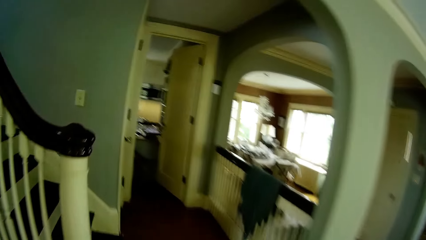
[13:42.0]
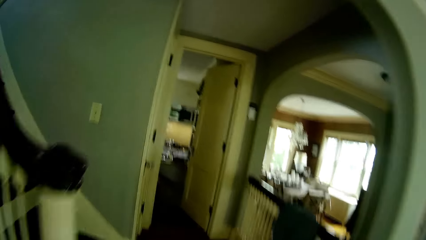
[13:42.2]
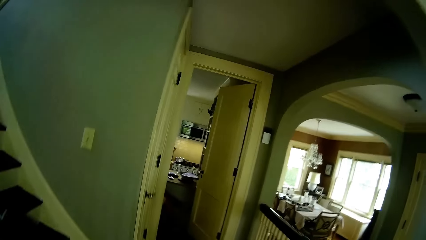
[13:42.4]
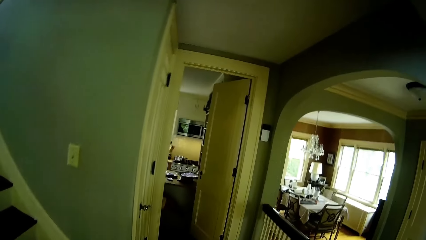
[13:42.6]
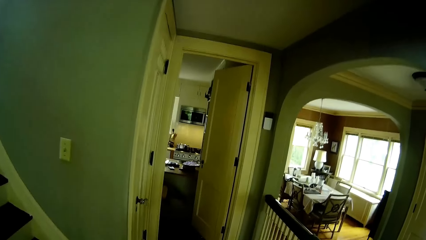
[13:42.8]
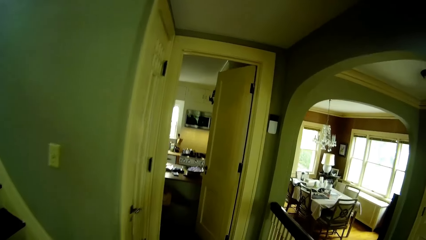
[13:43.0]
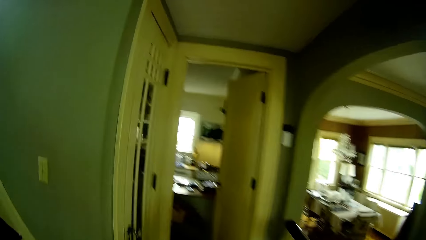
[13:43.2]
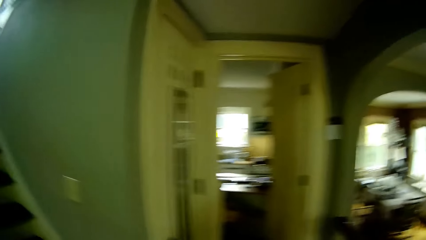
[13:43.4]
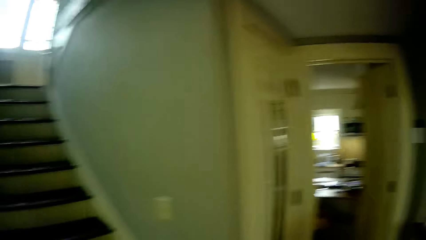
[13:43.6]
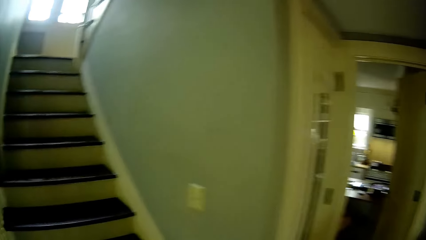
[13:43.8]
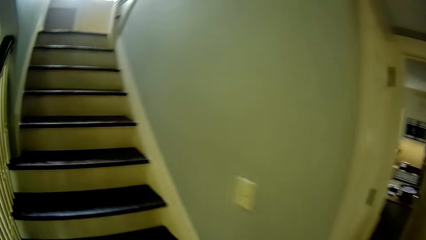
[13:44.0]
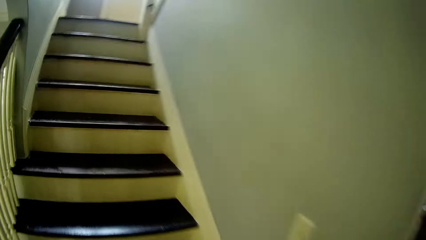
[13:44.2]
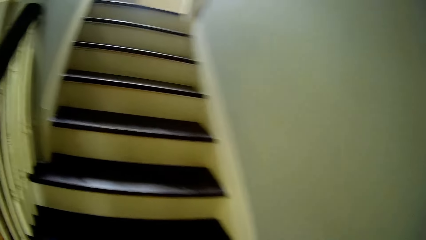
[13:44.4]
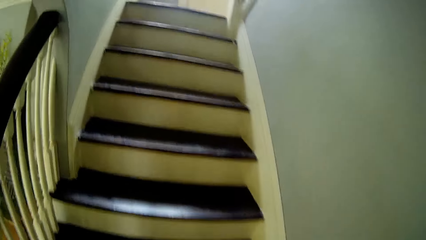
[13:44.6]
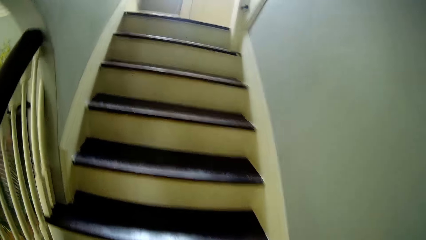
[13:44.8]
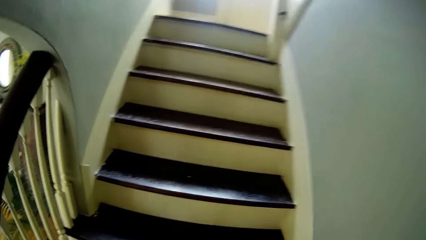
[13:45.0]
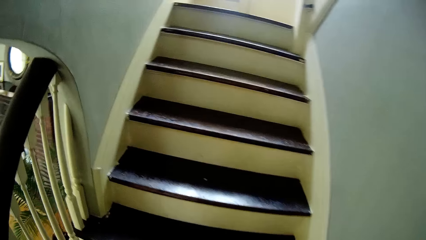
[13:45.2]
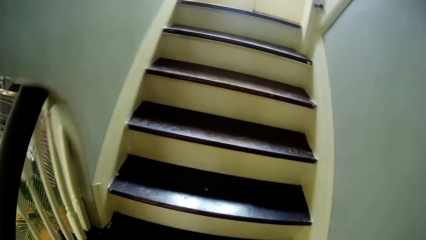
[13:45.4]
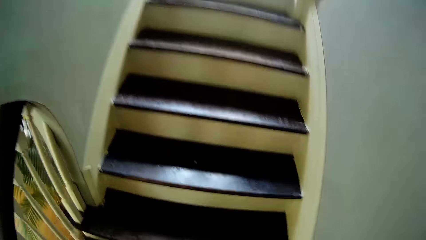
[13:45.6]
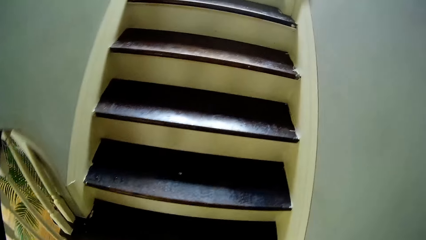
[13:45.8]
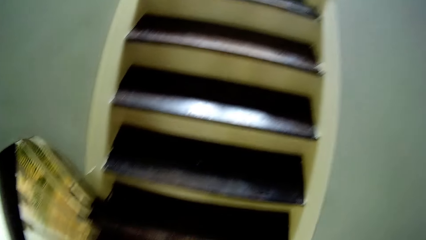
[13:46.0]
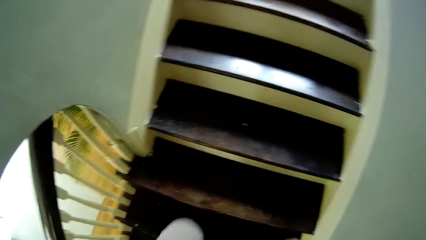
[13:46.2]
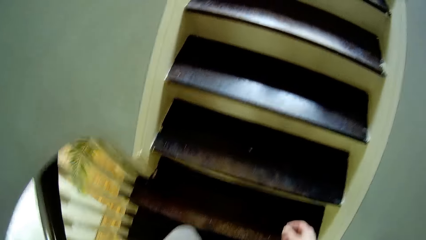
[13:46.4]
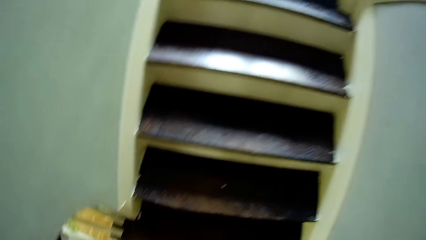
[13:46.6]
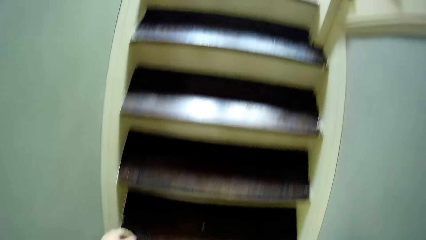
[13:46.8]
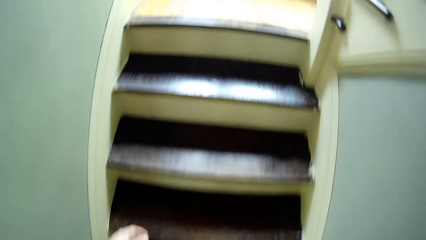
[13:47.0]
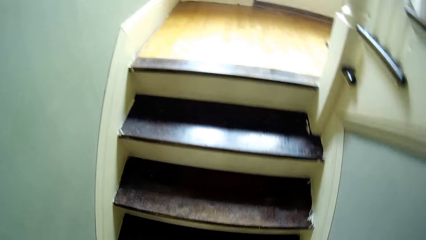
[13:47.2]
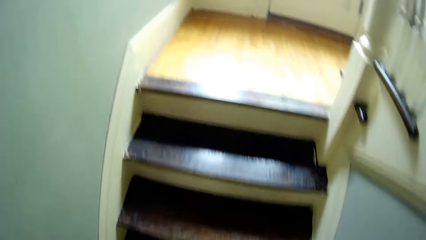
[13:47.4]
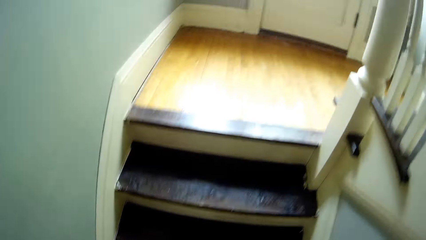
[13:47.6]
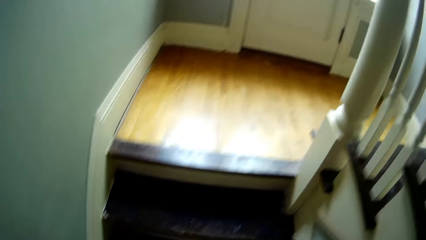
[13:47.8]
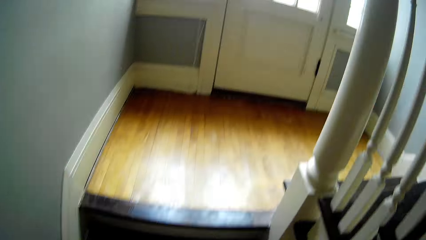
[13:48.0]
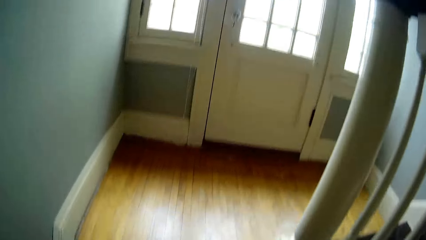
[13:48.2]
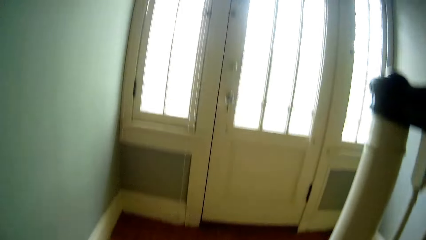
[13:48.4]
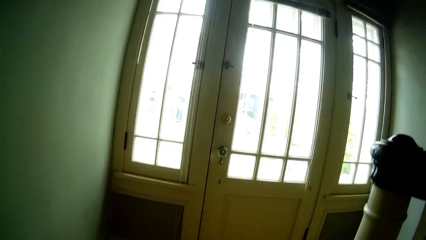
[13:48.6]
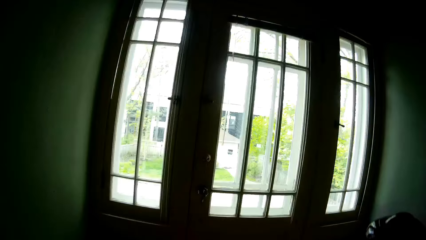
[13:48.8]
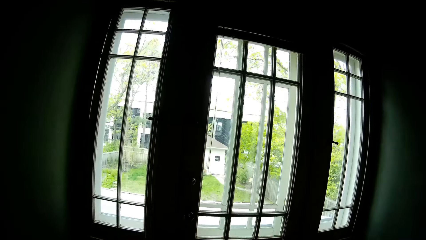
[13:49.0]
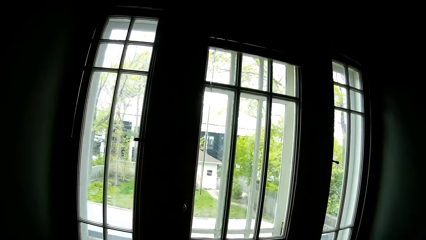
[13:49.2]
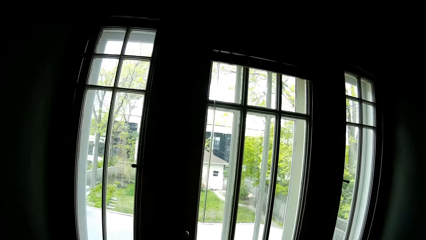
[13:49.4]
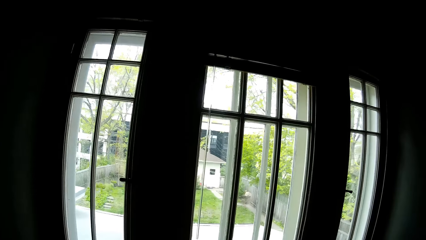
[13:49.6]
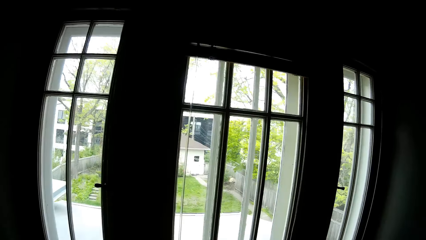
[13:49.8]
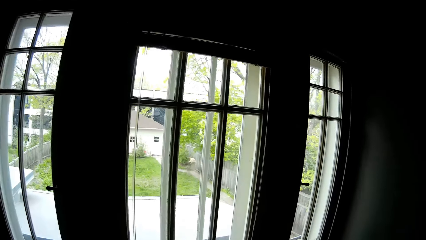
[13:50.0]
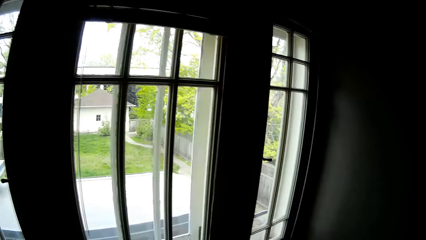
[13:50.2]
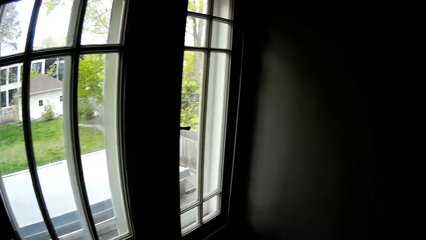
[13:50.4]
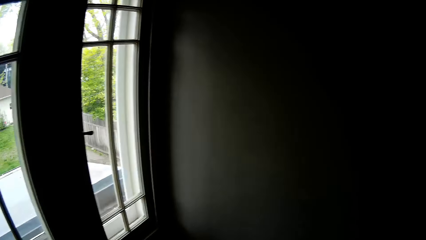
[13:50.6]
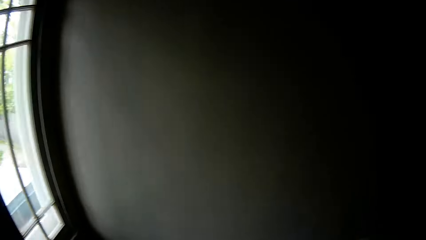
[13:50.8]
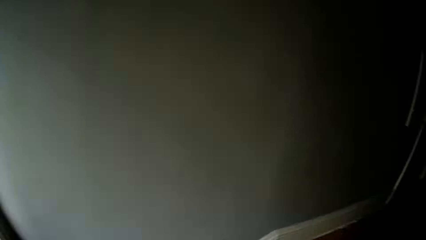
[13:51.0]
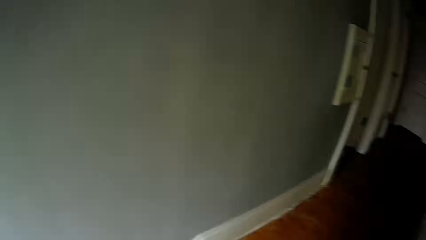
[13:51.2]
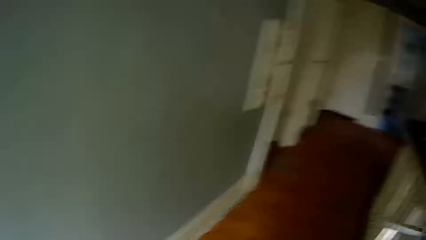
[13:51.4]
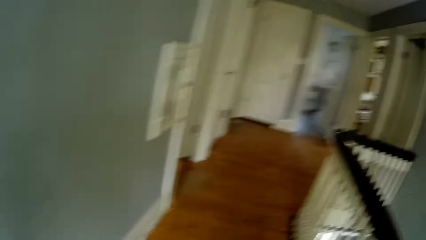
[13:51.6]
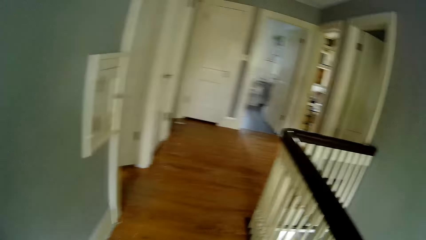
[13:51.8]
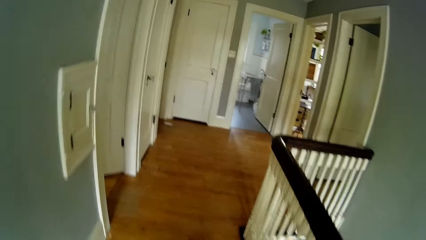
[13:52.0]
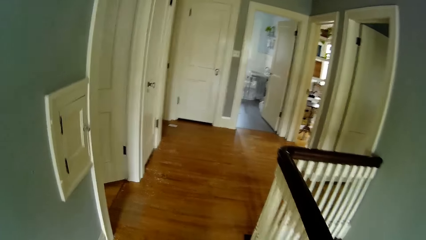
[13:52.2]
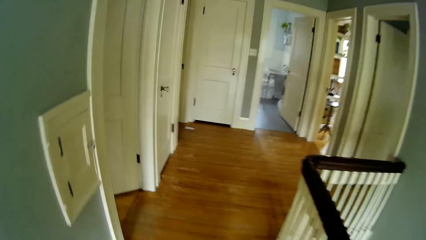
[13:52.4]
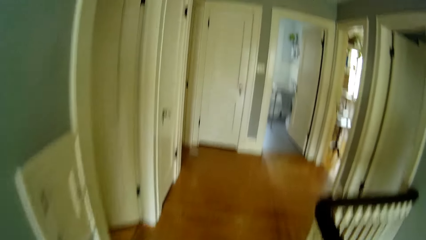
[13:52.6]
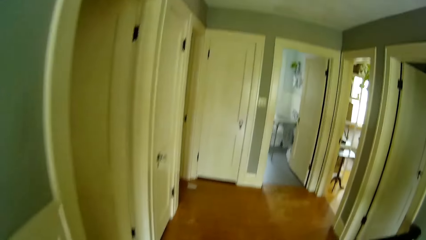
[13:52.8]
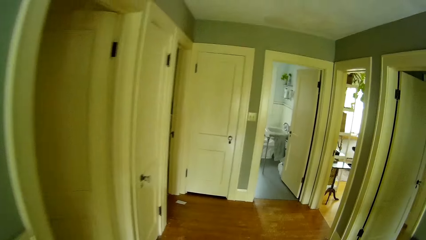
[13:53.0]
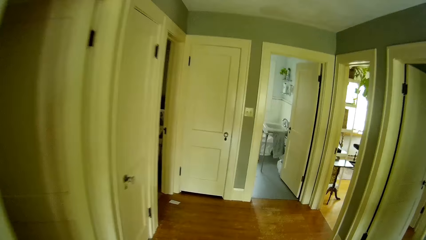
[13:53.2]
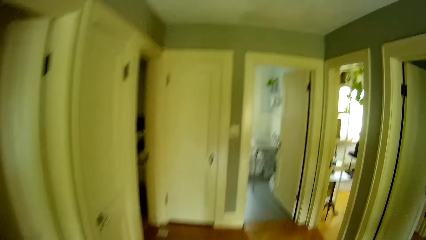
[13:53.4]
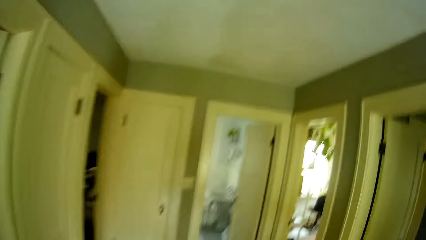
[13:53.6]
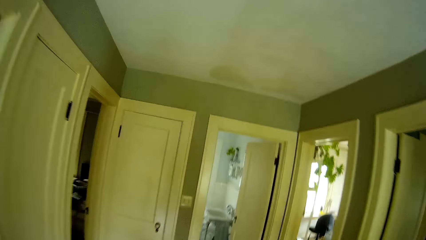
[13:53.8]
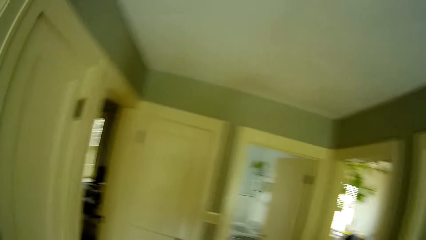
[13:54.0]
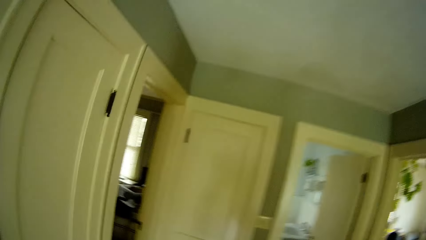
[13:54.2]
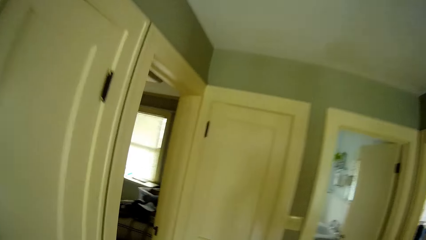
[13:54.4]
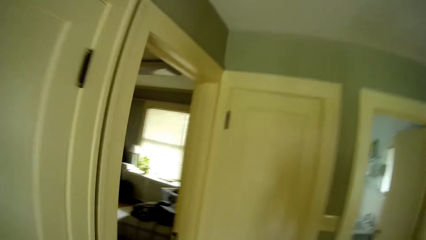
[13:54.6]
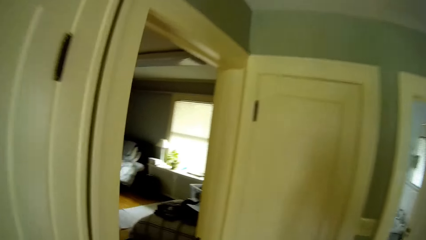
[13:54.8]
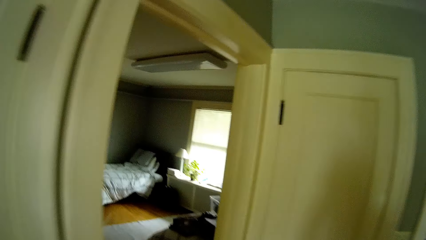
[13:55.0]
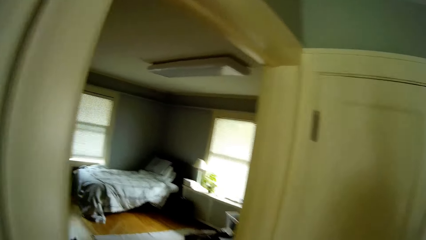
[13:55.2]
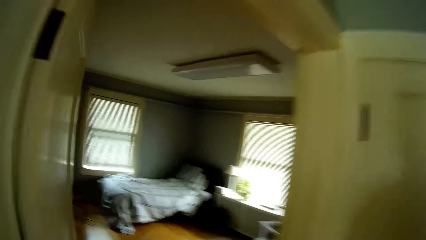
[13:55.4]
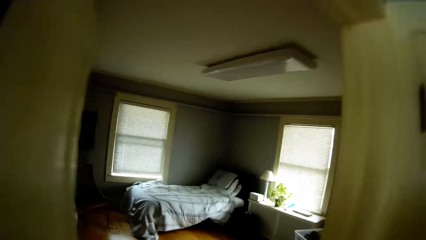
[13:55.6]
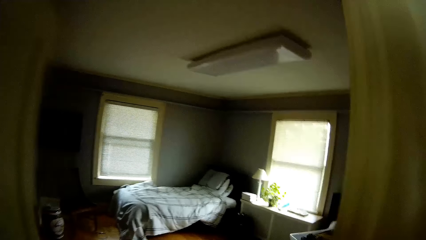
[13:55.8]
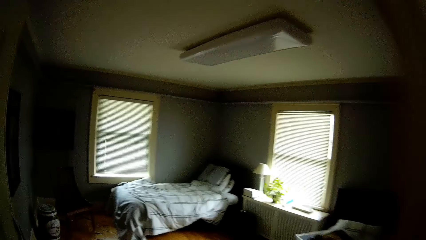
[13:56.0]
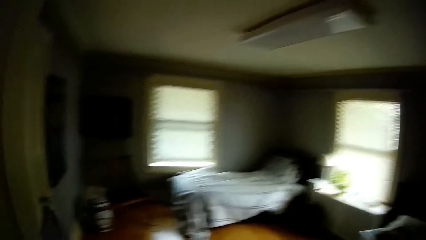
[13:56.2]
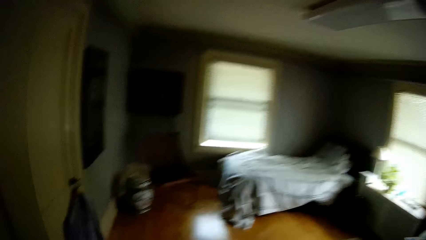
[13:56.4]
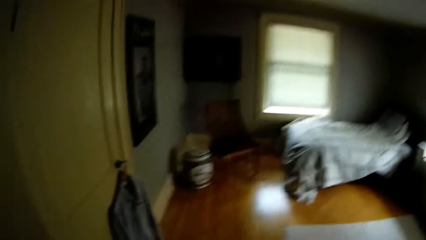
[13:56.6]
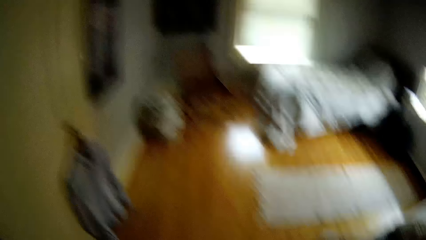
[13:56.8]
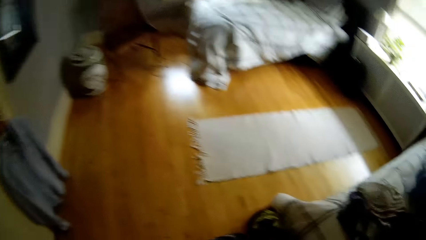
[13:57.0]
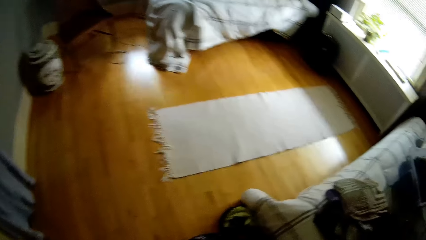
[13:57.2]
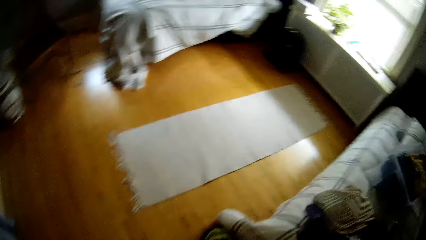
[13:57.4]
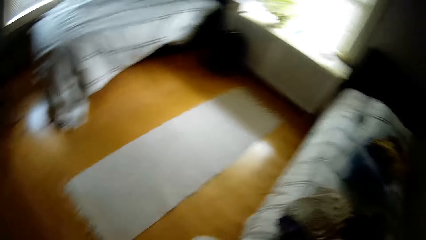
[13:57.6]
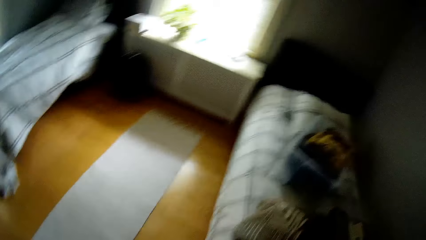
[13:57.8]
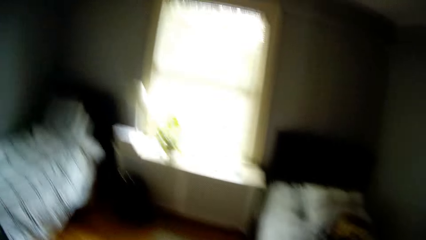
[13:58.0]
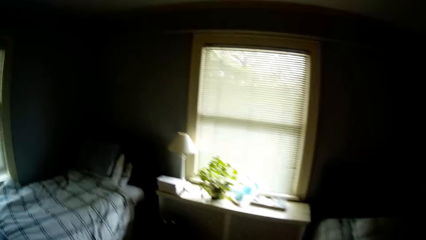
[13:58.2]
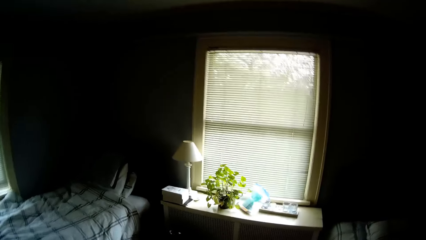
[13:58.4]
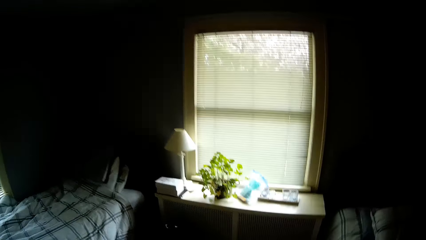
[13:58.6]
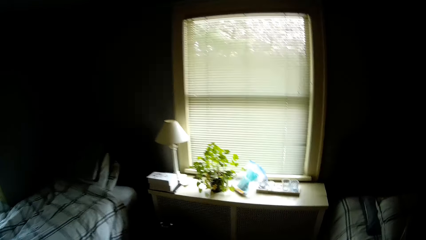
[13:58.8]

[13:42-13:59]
The camera wearer walks up a staircase. They climb the stairs. They walk around the house. They enter a bedroom.
